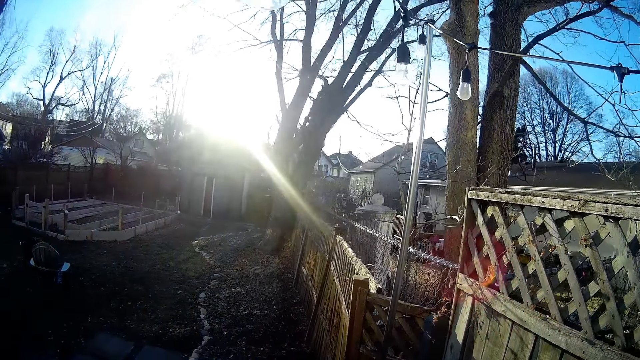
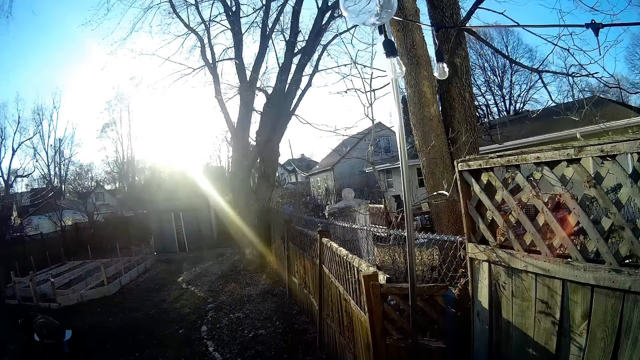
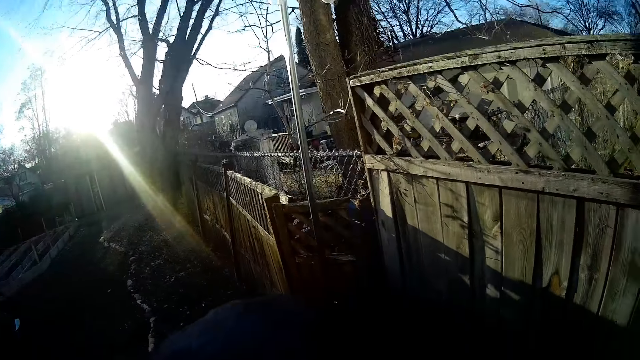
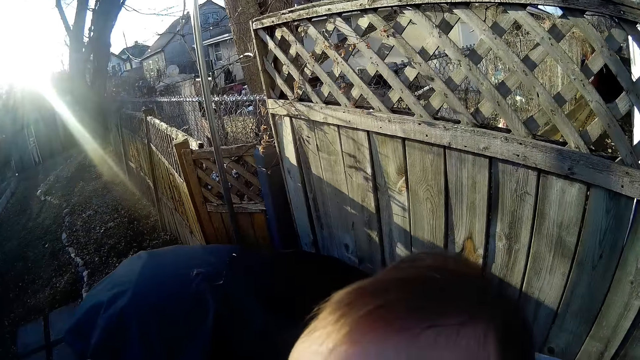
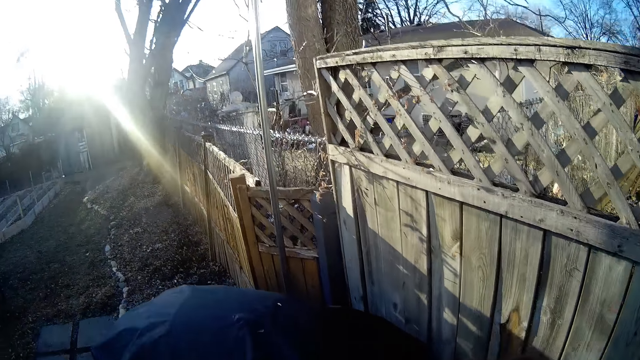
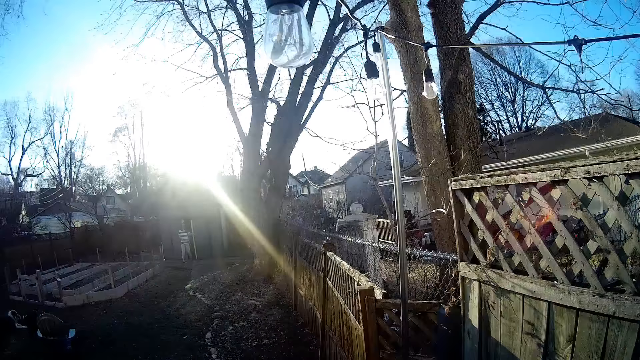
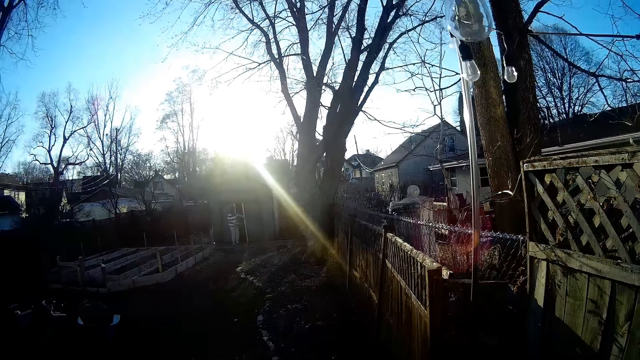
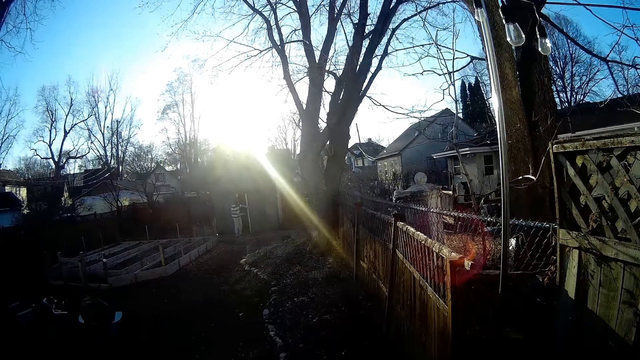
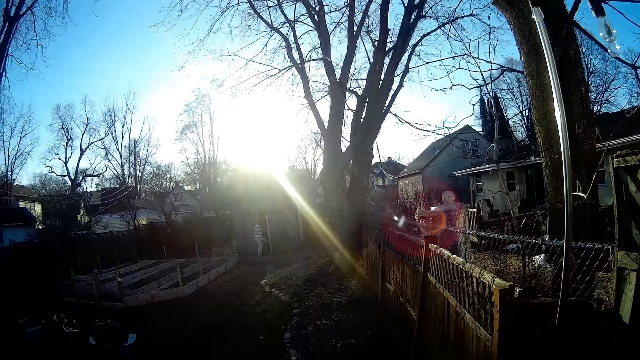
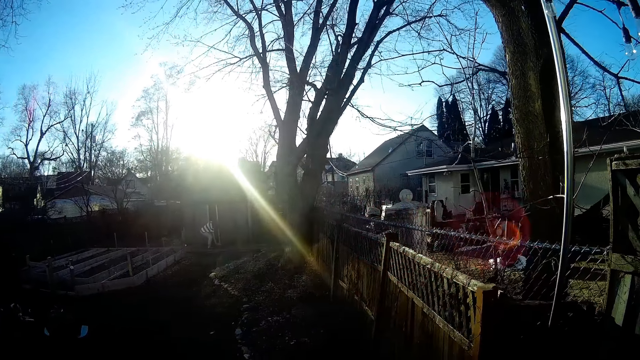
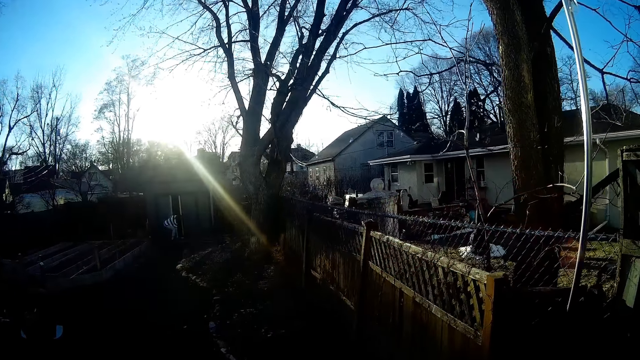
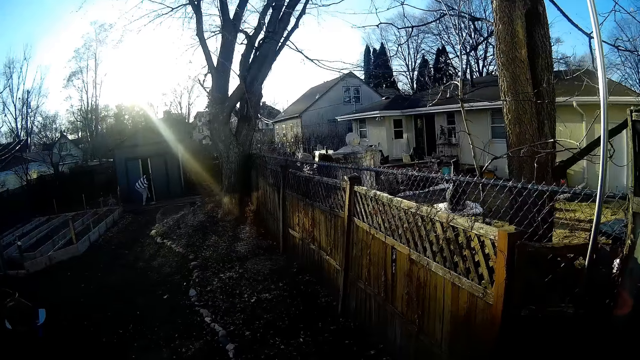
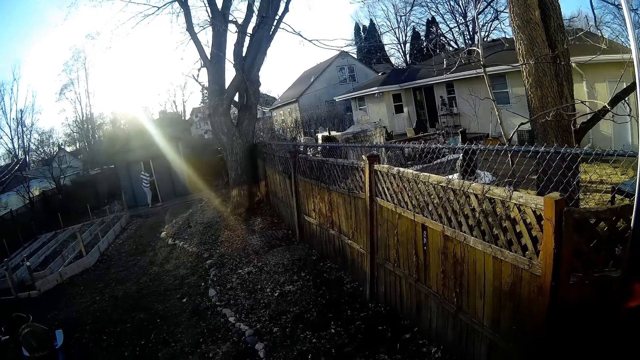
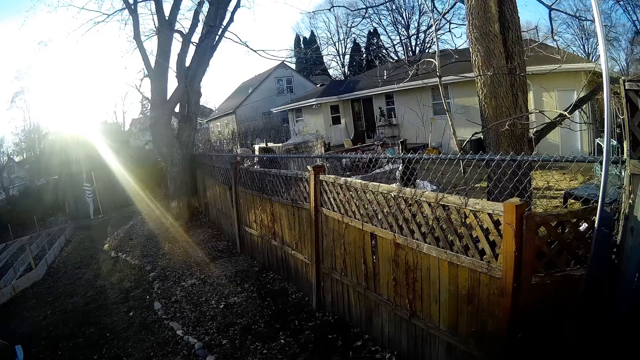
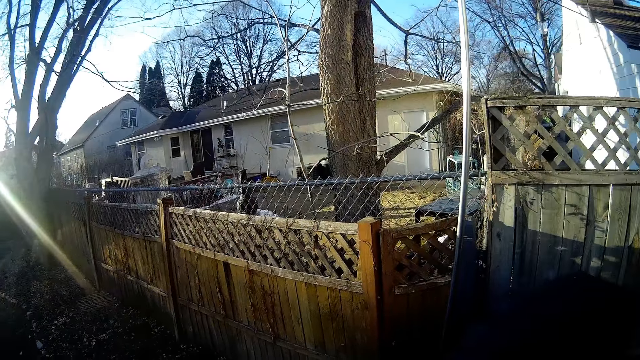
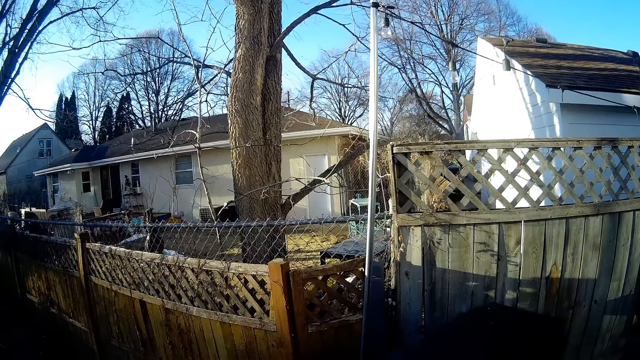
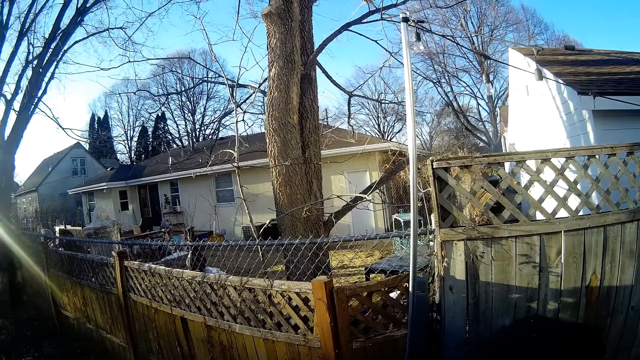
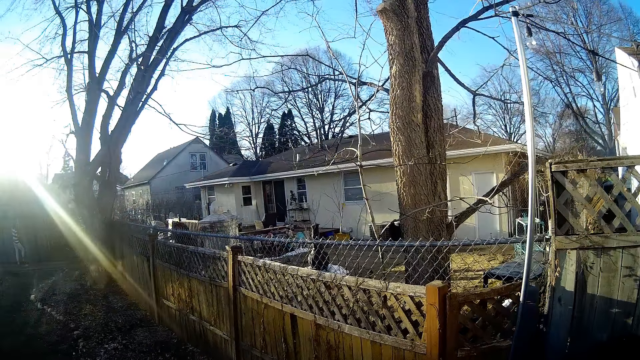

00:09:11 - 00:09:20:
The woman walks out of the storehouse in the compound.

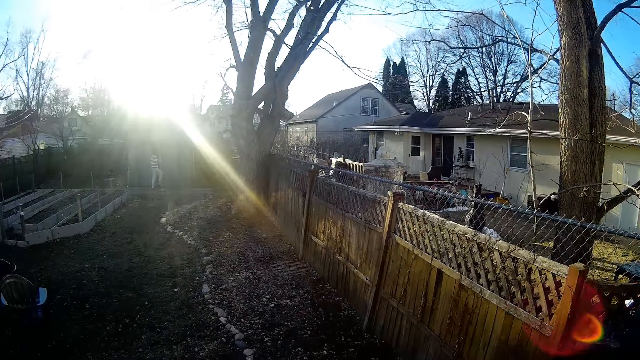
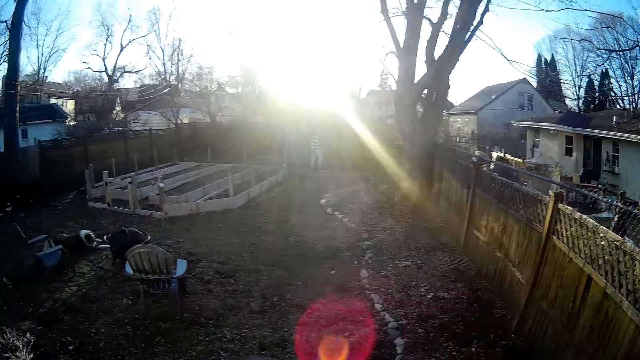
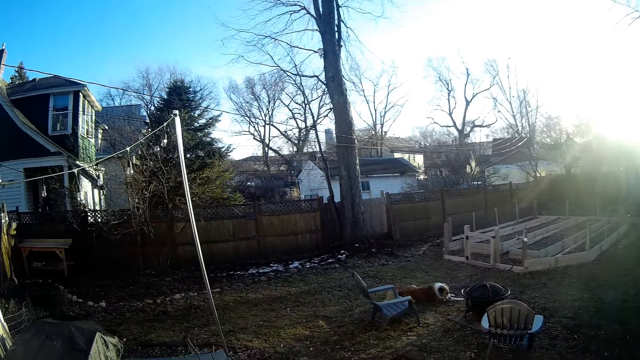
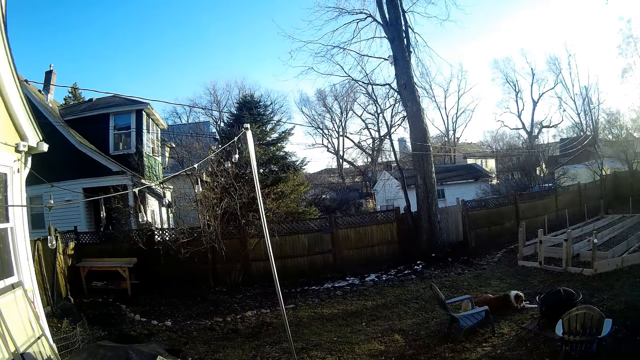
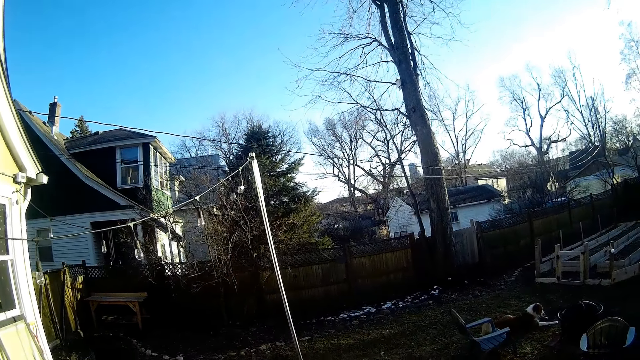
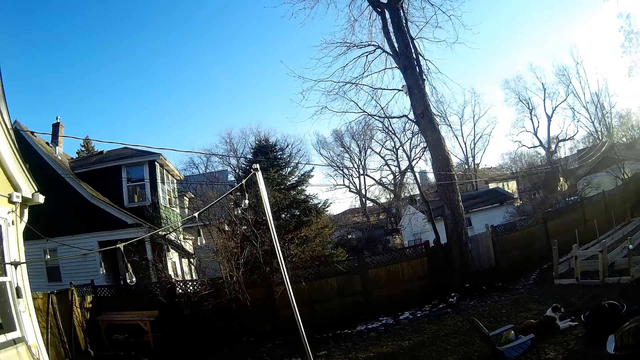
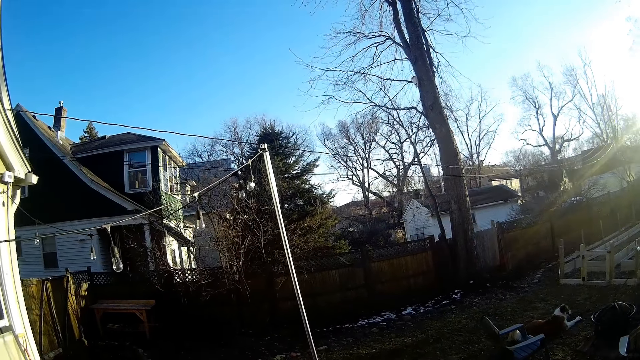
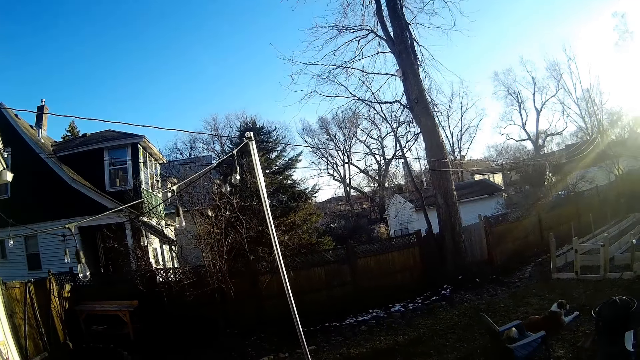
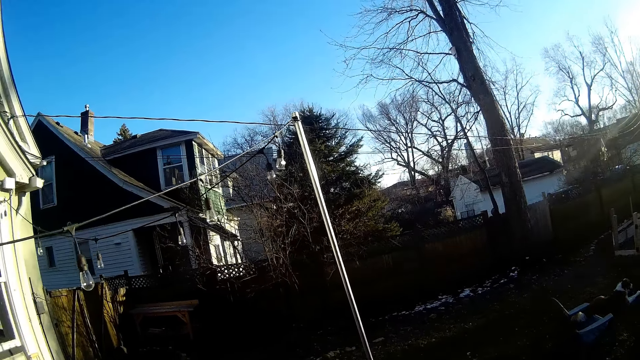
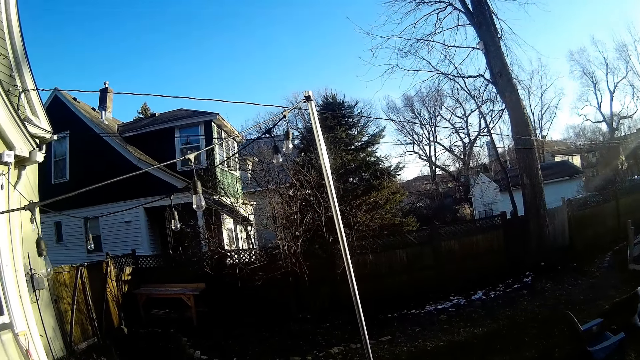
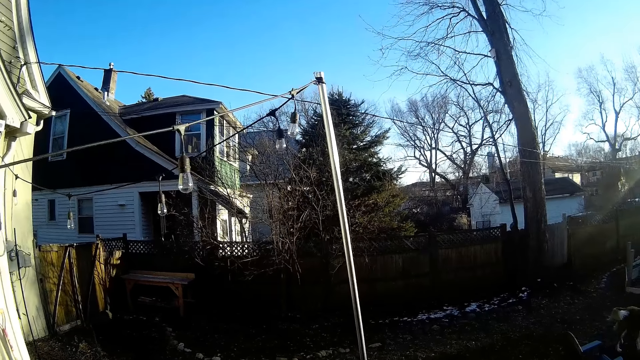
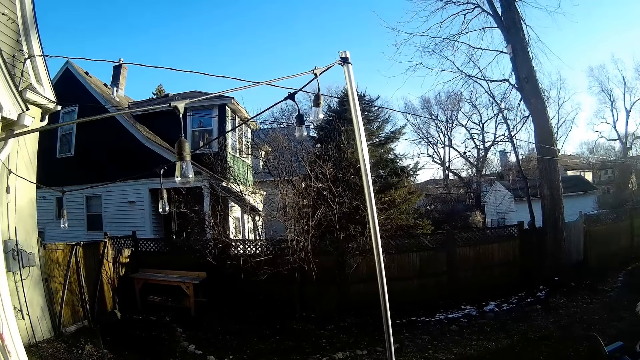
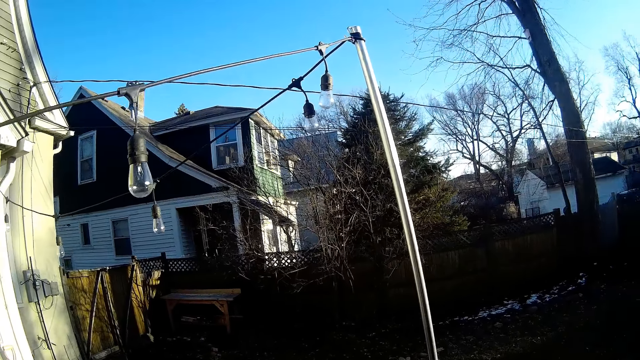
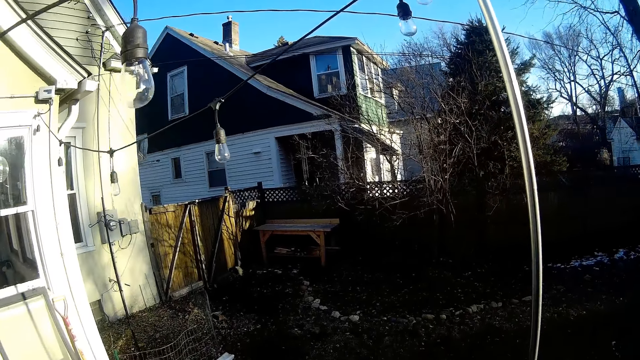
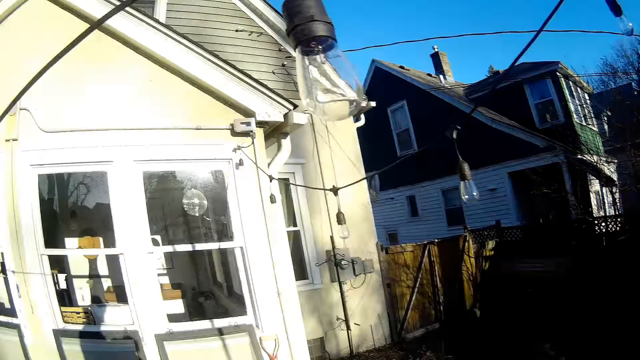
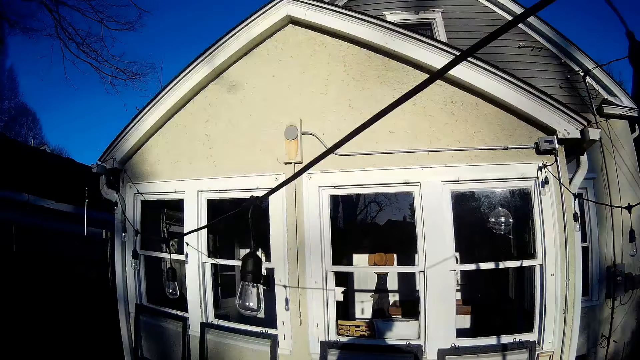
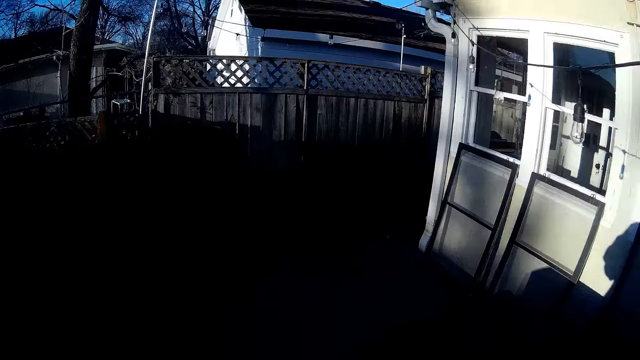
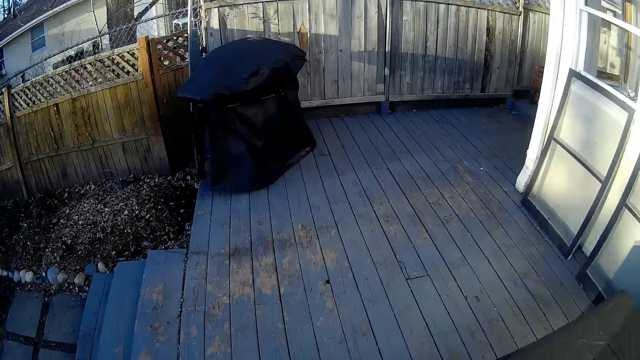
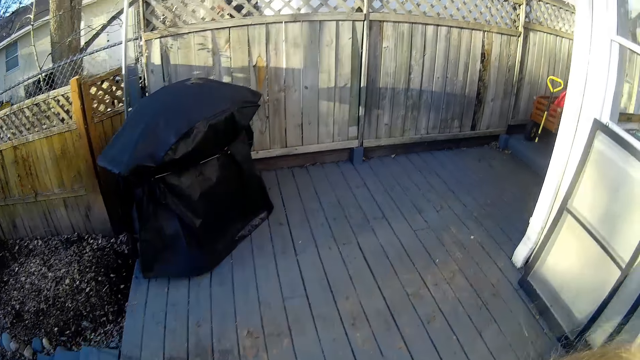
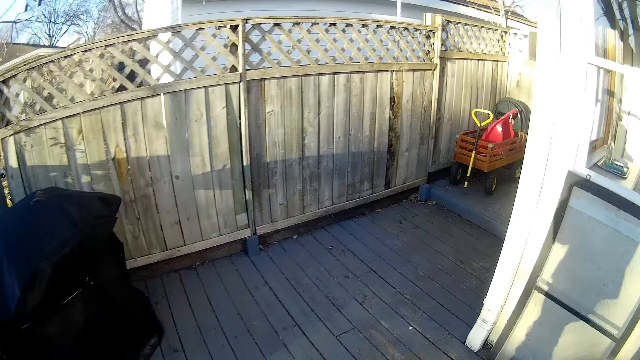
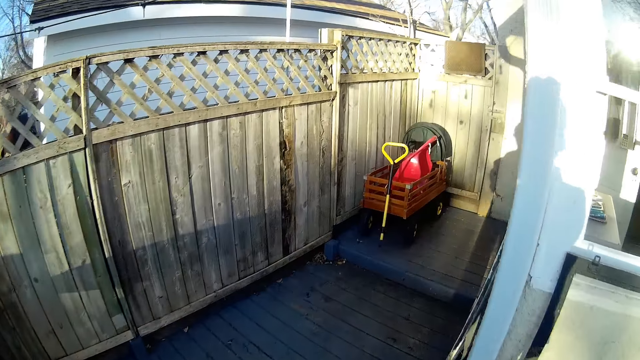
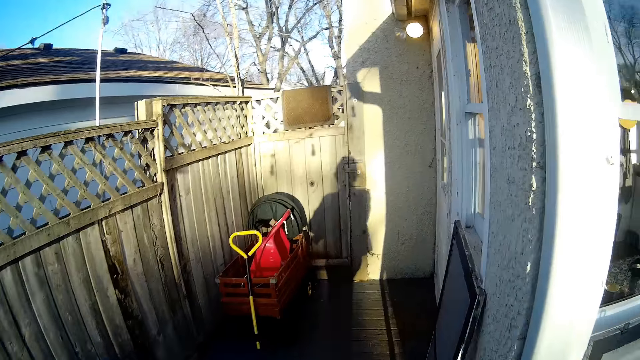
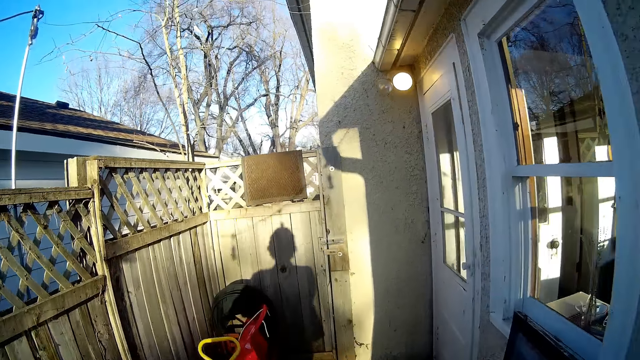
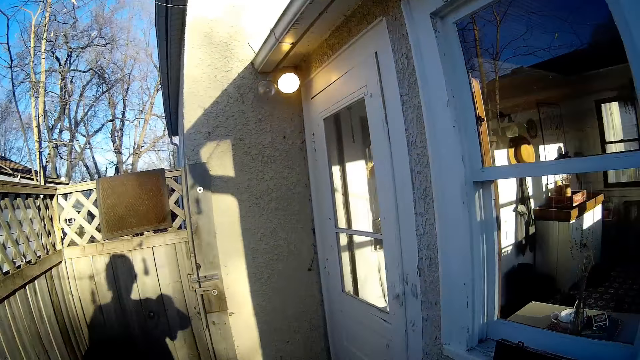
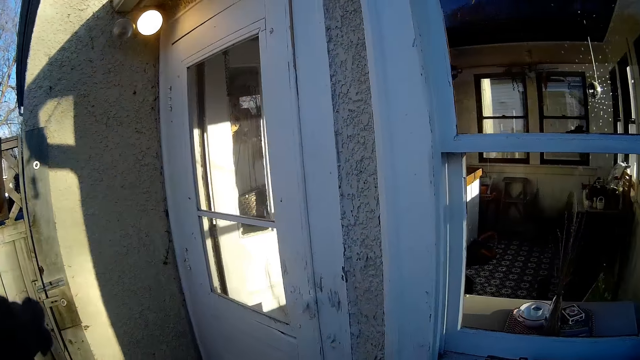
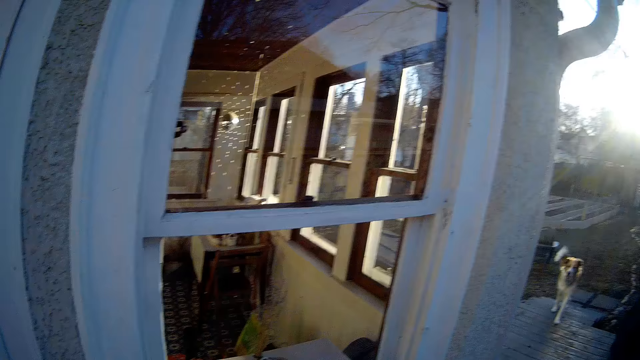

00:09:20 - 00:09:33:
The camera wearer walks in the backyard. A woman converses with the camera wearer. The camera wearer walks in the backyard.
